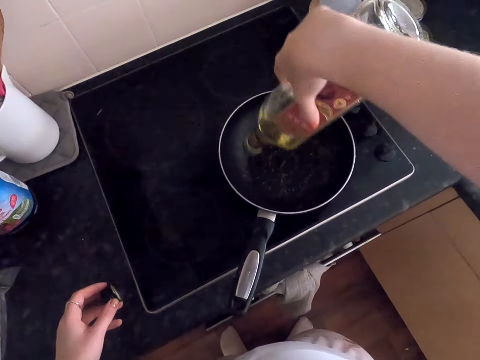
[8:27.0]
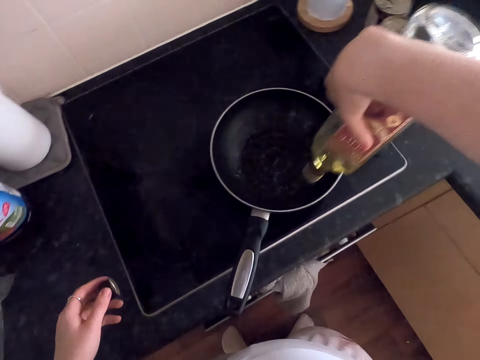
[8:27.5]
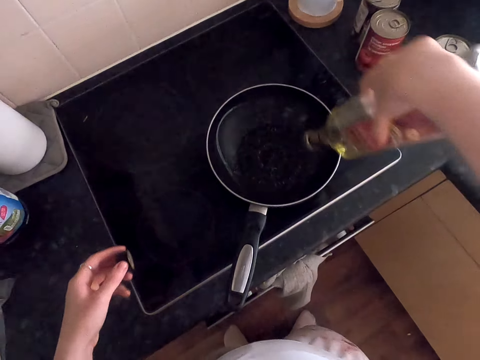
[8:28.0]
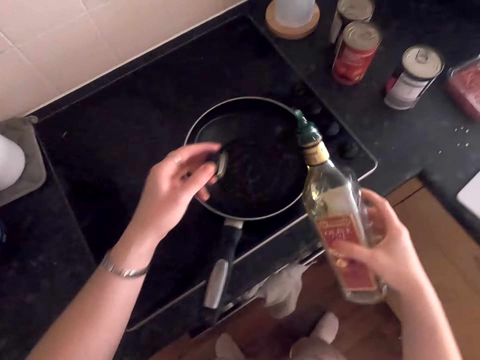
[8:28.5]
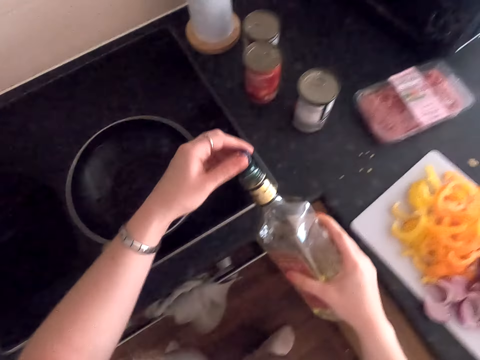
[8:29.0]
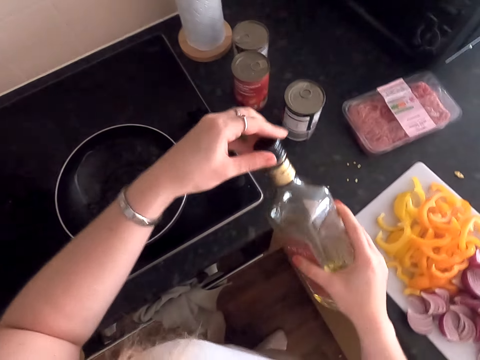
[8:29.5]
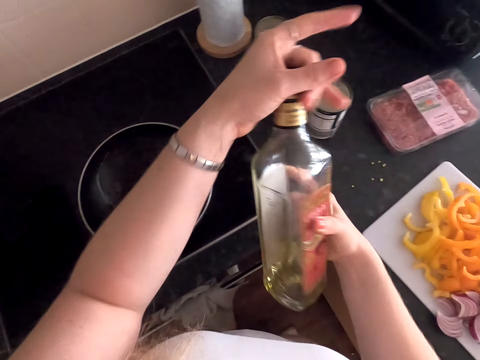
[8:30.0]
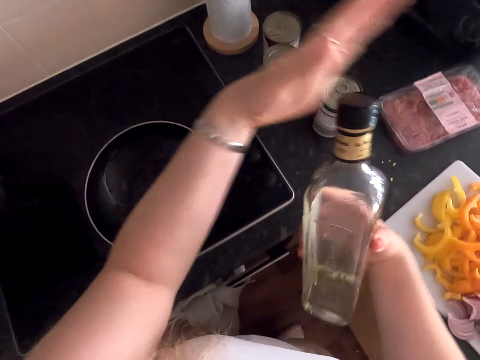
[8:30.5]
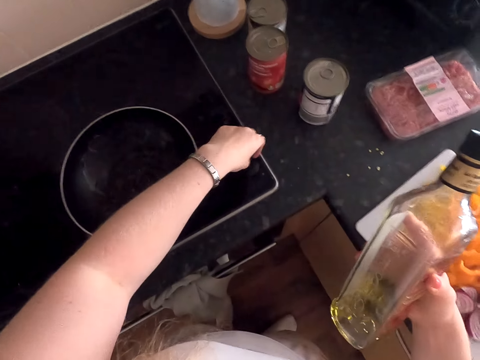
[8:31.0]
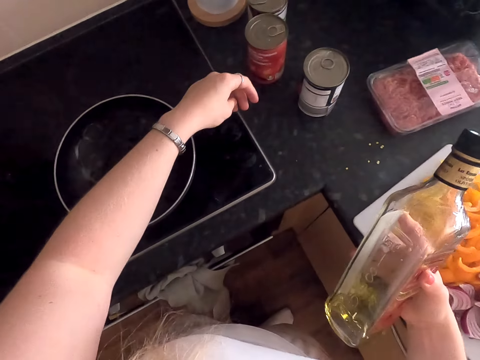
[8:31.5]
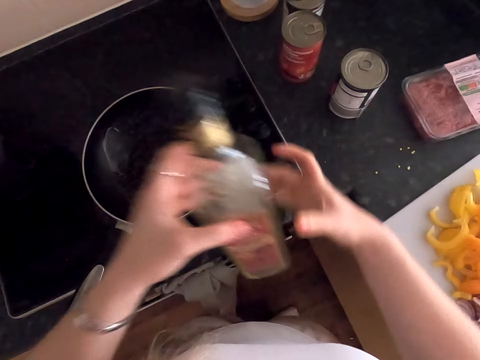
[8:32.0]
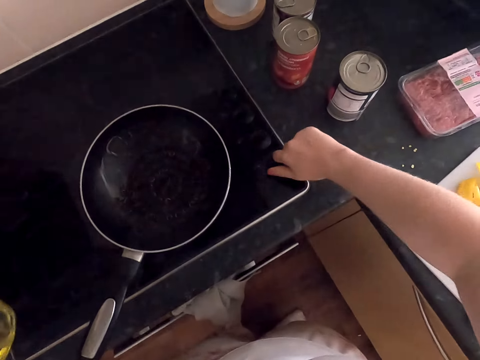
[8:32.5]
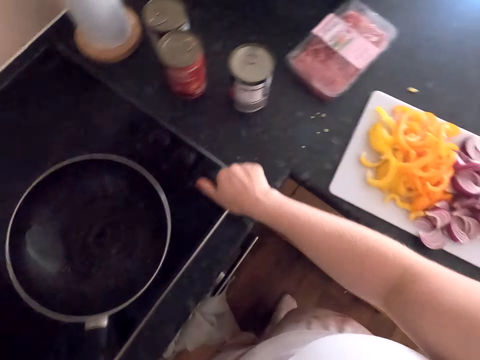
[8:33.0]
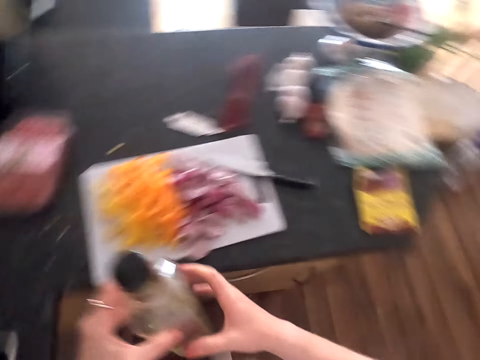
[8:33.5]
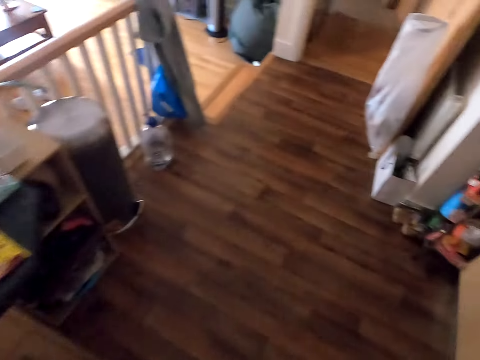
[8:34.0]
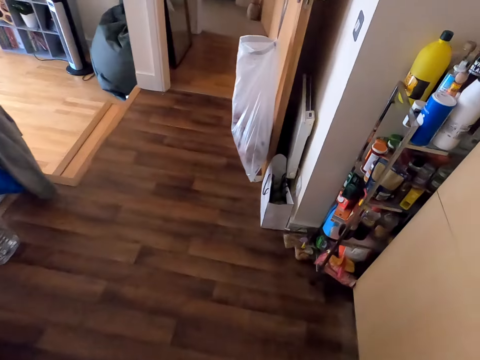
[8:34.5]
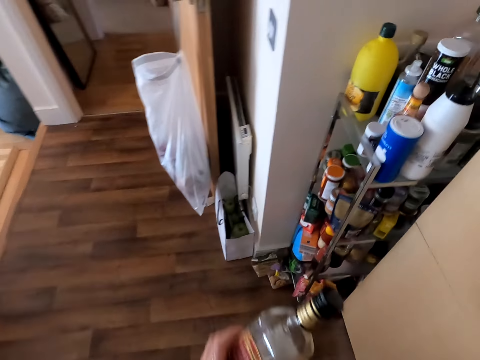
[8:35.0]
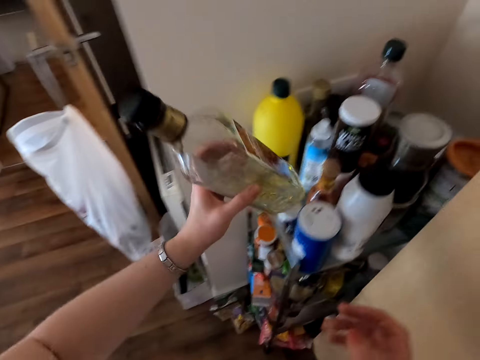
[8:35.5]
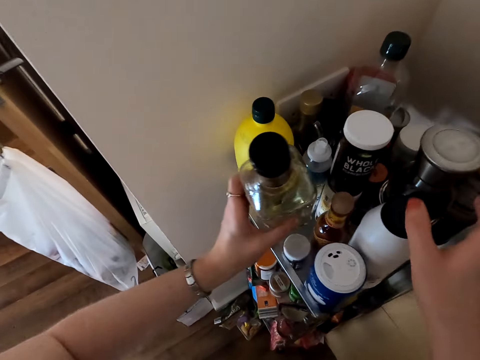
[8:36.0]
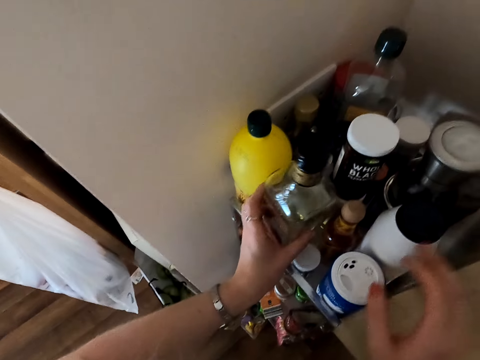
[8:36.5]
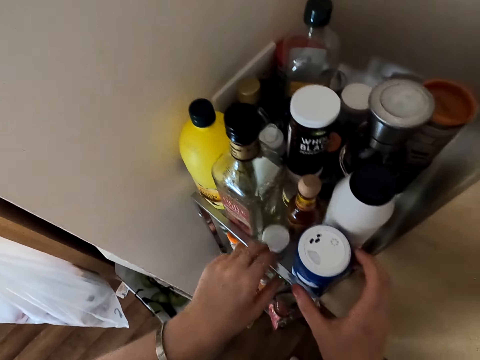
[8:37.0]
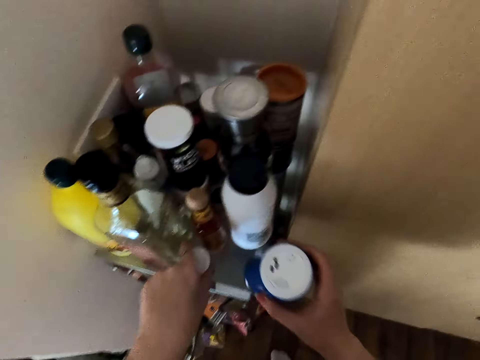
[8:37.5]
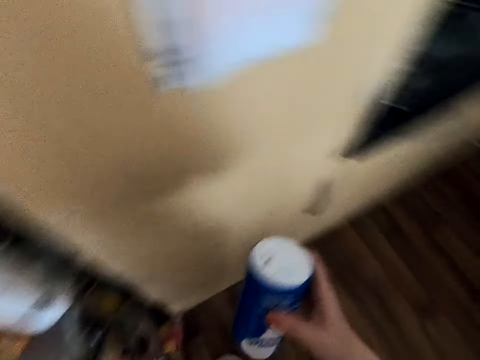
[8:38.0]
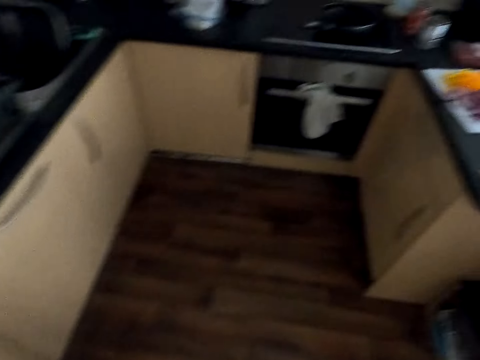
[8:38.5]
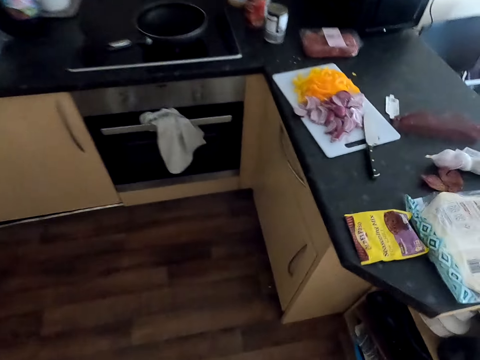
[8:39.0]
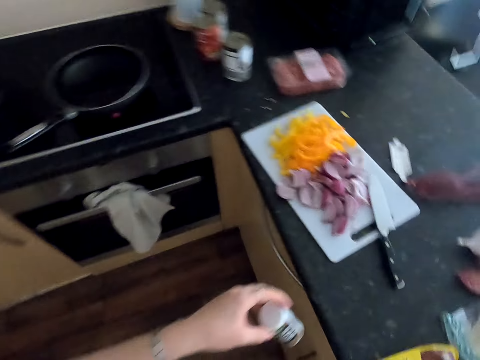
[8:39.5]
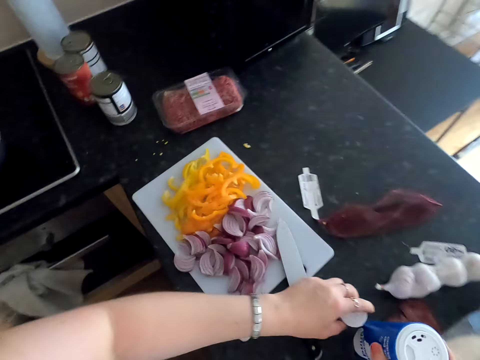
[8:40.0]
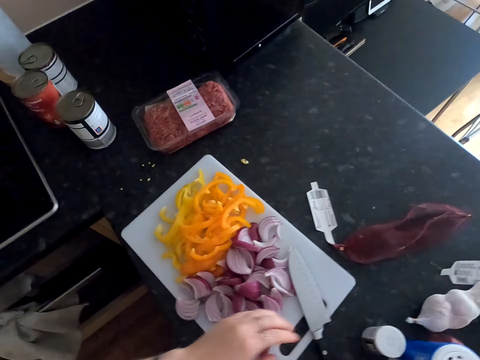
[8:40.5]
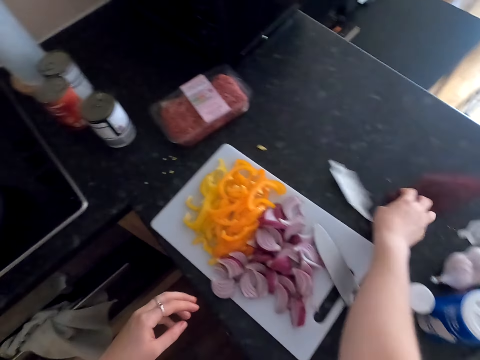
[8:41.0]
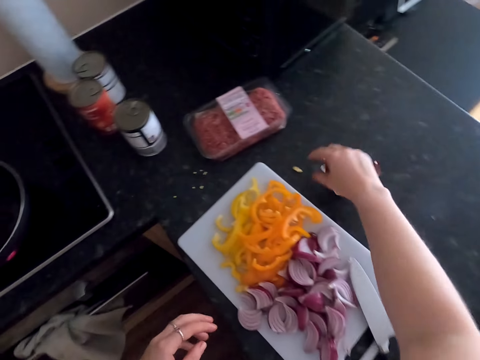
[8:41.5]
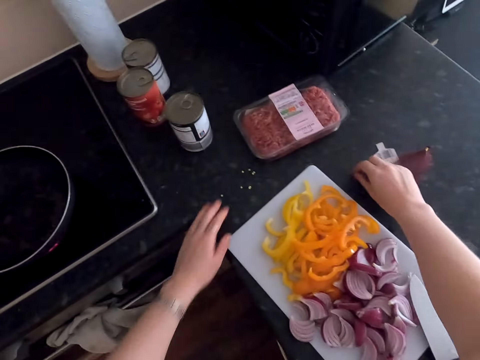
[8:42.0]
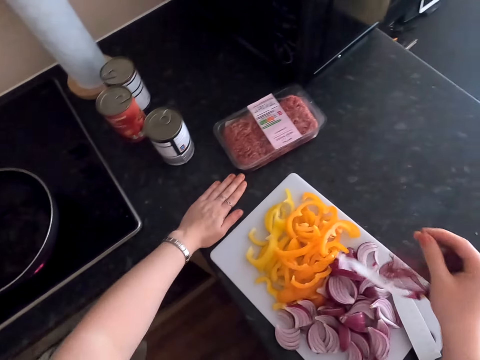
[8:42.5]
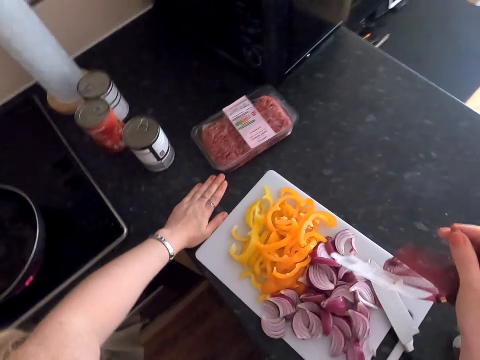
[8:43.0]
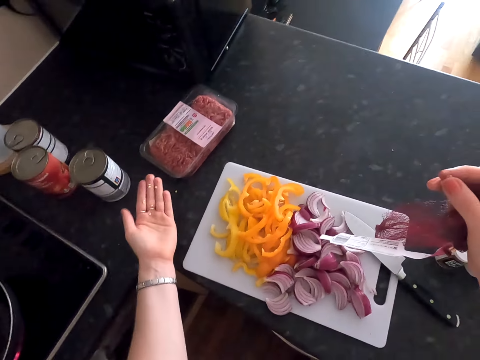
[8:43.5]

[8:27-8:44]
The camera wearer closes the cooking oil. They touch the cooker and hold the oil with the other hand. They turn on the gas cooker. They exchange the oil to the other hand. They move around. They put the cooking oil on the rack. They pick up spices, shake the spice and move around. They pick up a bottle of salt. They spice on the countertop. They pick up a bag. They pick up food particles and collect the food particles.

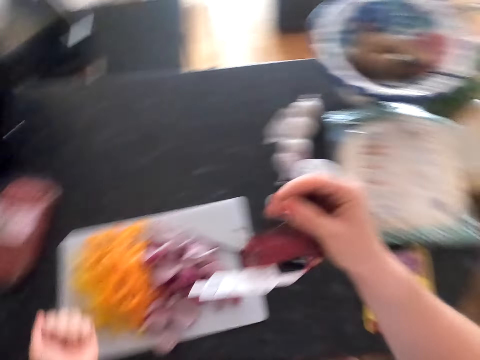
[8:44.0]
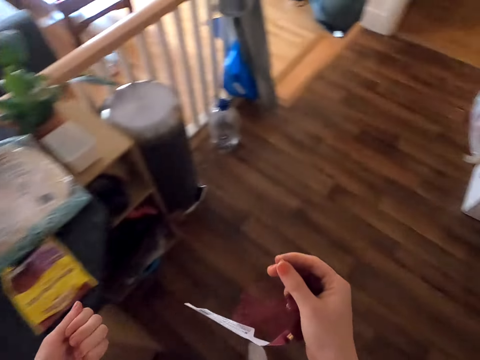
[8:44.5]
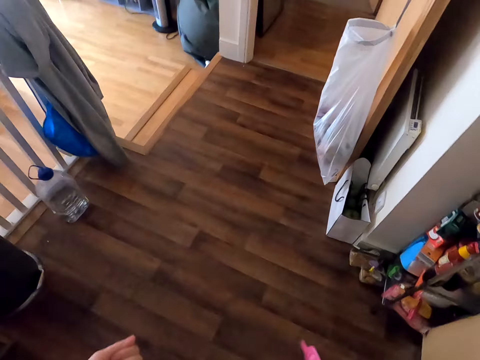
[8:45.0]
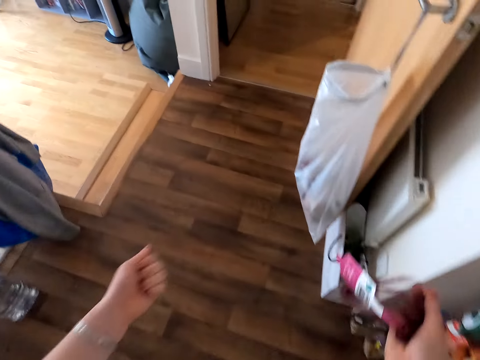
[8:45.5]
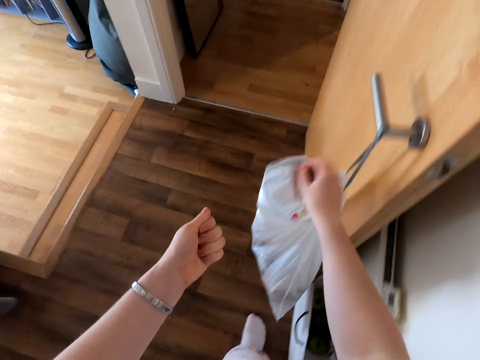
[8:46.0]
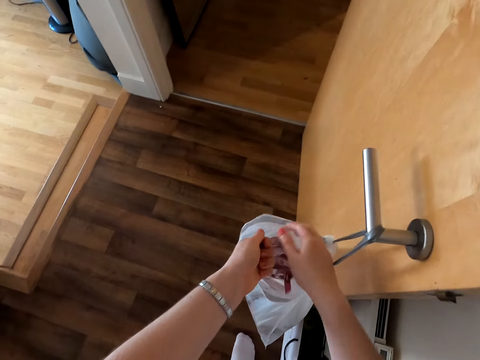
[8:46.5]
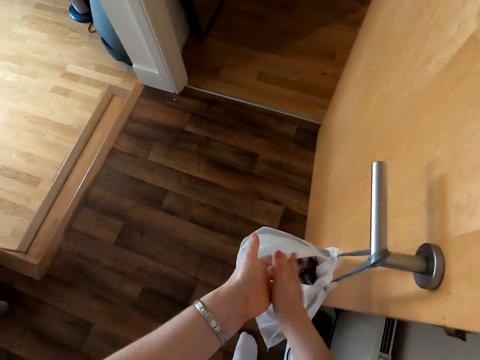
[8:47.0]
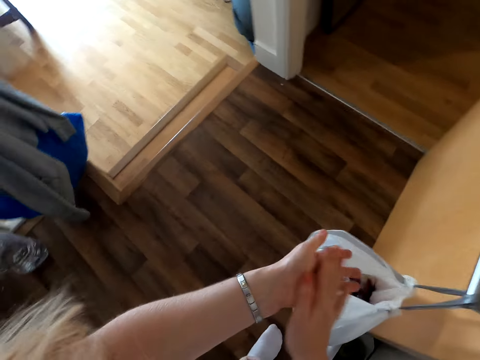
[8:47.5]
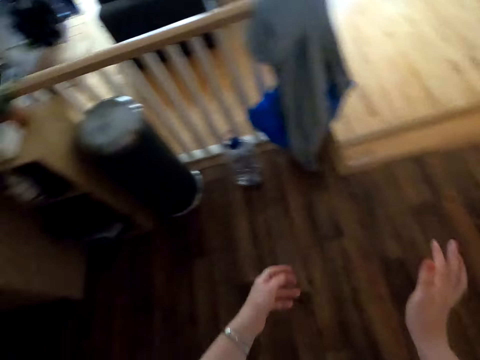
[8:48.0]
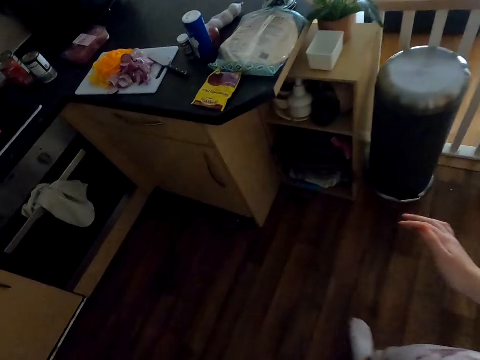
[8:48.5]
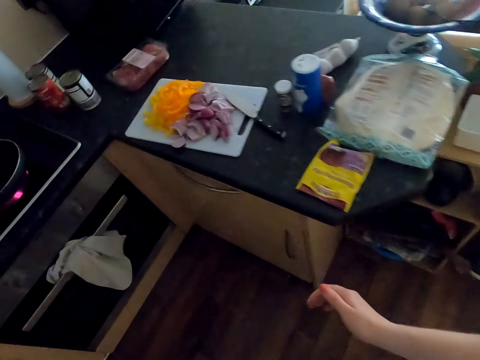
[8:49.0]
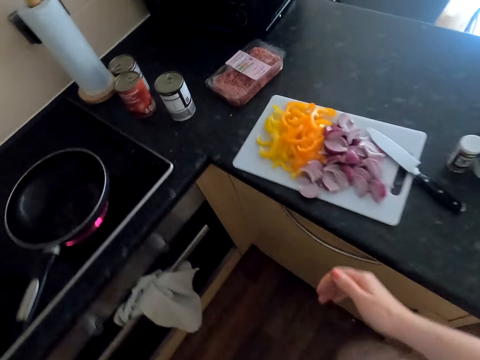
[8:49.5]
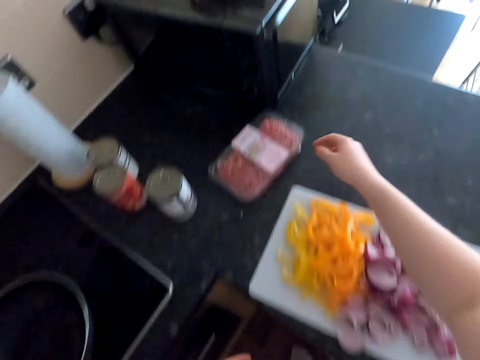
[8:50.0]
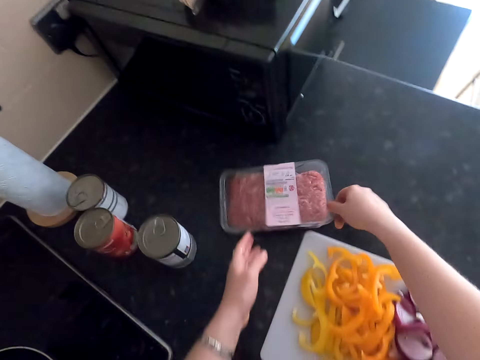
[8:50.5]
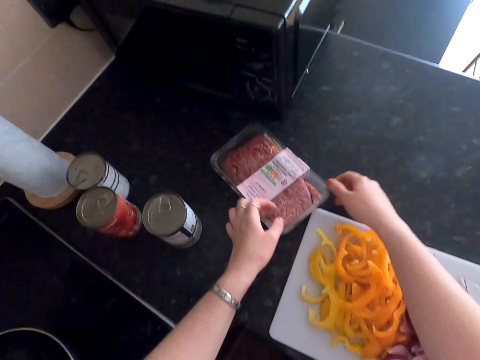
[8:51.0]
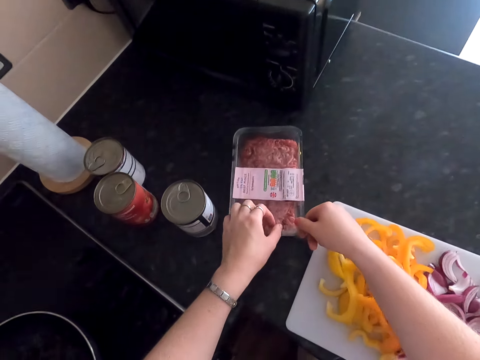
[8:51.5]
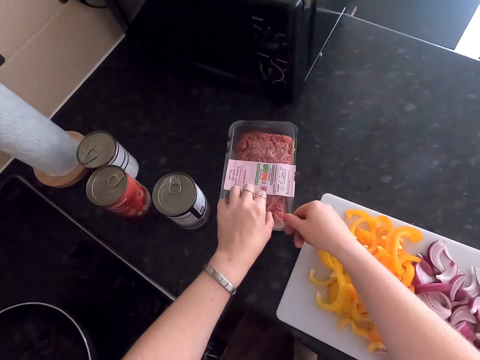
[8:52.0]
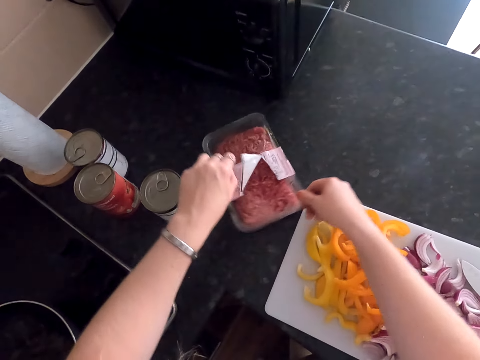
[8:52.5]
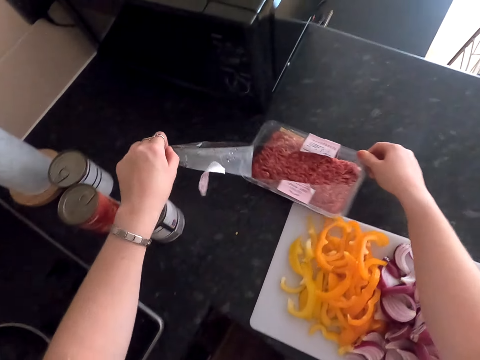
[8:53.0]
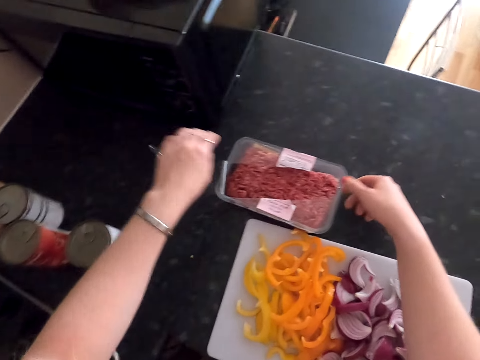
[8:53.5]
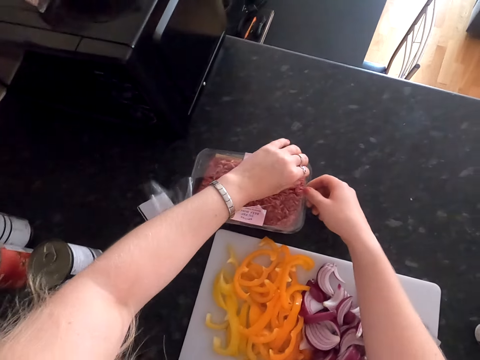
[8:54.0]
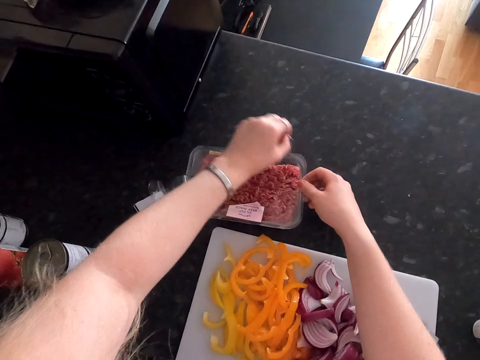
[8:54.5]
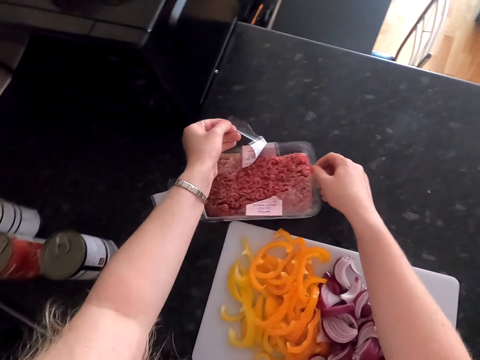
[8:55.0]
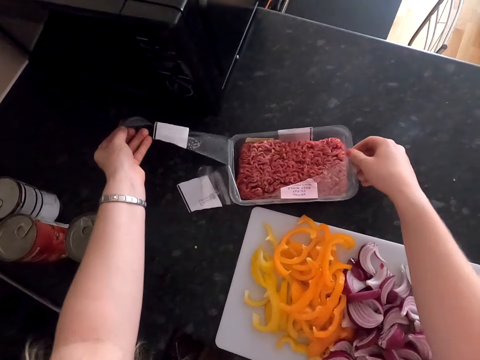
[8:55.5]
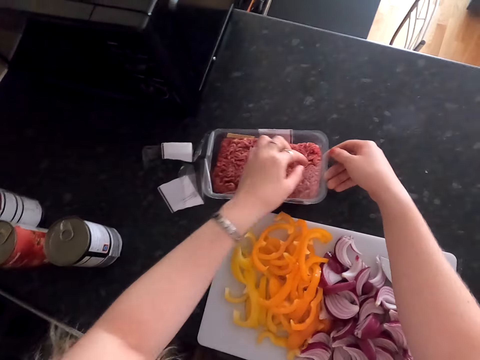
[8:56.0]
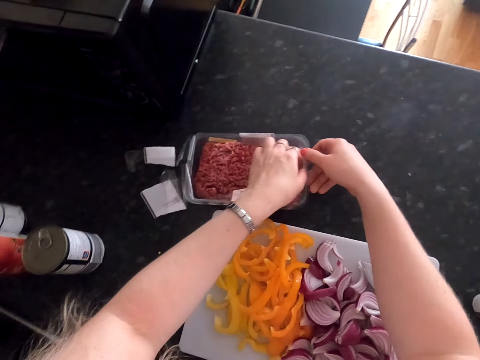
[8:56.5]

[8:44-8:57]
The camera wearer moves around. They pick up the dirt and put the dirt into the dirt bag. They dispose of a bag. They rub their hands. They move around. They hold the minced meat. They move the minced meat. They move the minced meat again. They unwrap the minced meat.
